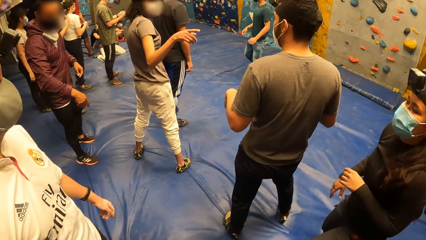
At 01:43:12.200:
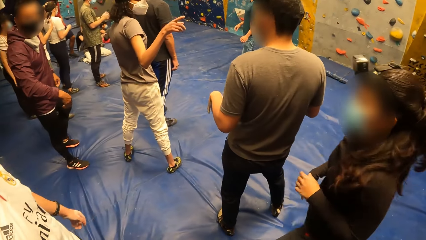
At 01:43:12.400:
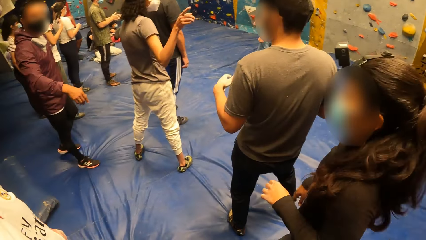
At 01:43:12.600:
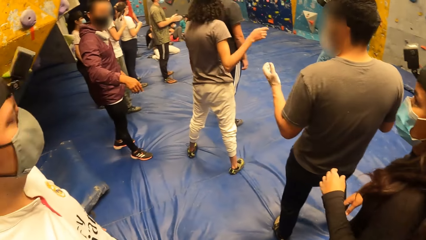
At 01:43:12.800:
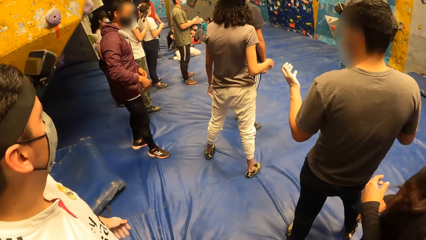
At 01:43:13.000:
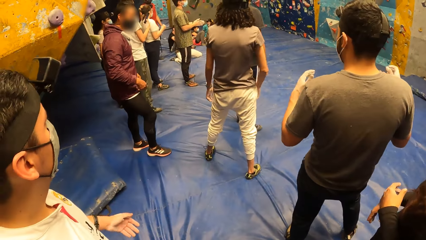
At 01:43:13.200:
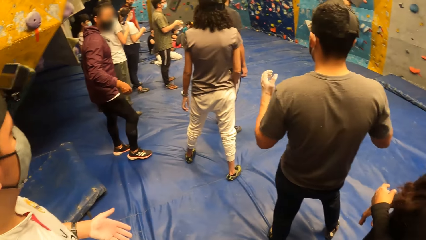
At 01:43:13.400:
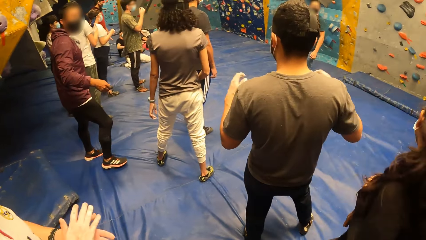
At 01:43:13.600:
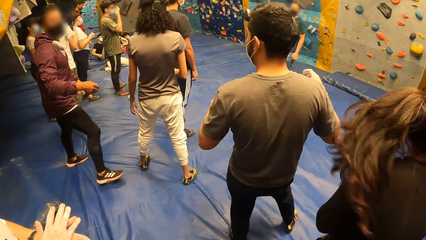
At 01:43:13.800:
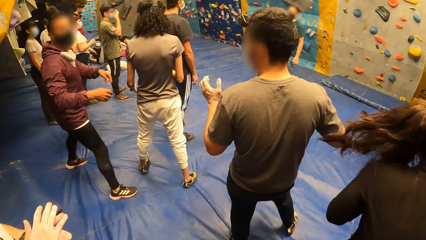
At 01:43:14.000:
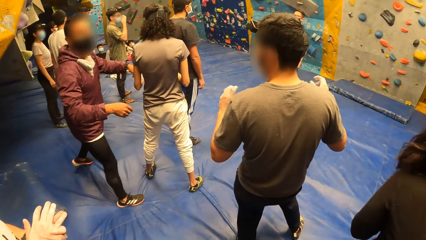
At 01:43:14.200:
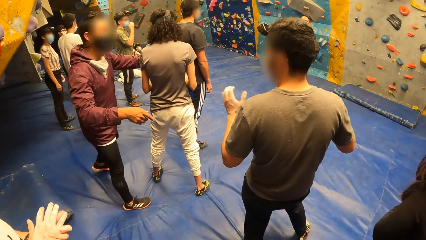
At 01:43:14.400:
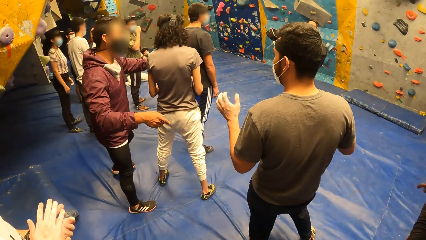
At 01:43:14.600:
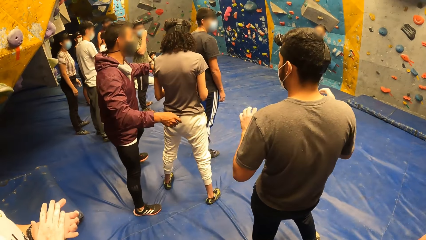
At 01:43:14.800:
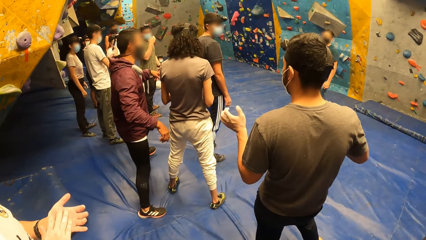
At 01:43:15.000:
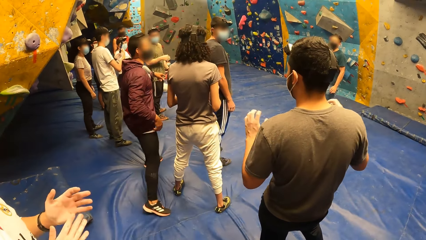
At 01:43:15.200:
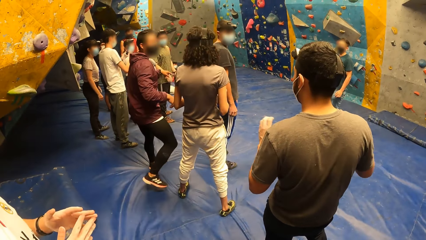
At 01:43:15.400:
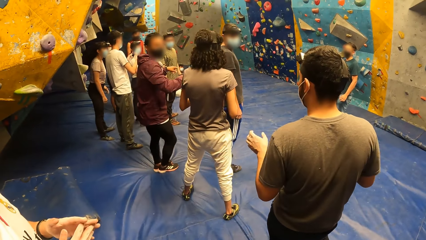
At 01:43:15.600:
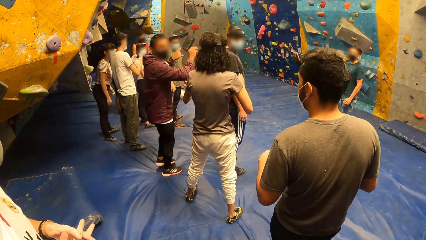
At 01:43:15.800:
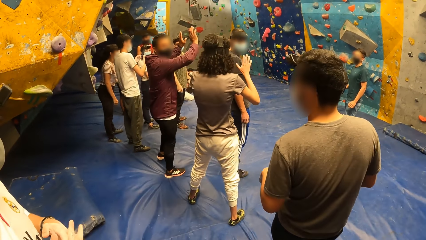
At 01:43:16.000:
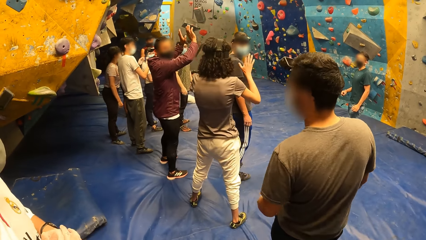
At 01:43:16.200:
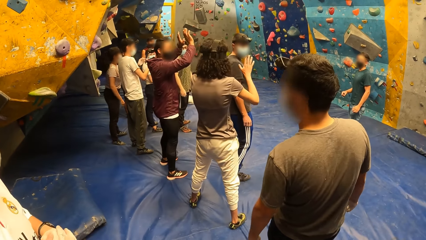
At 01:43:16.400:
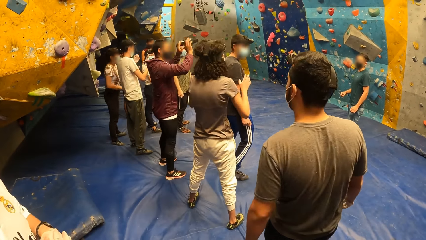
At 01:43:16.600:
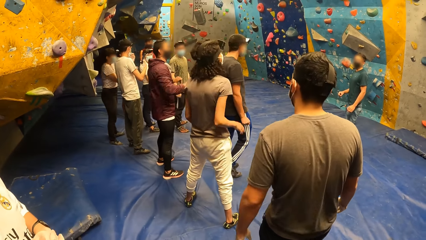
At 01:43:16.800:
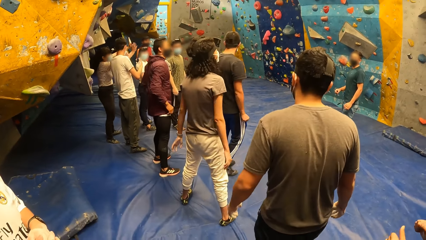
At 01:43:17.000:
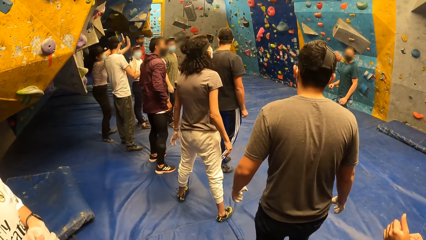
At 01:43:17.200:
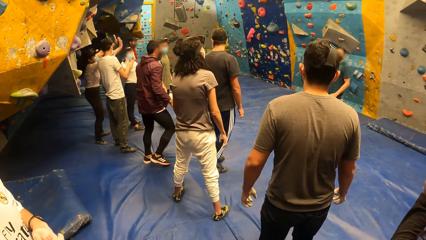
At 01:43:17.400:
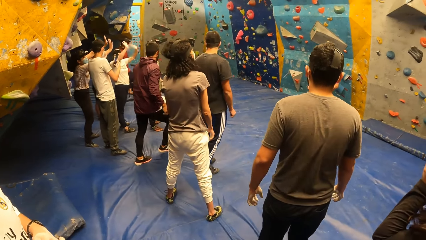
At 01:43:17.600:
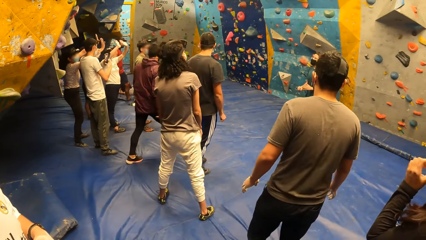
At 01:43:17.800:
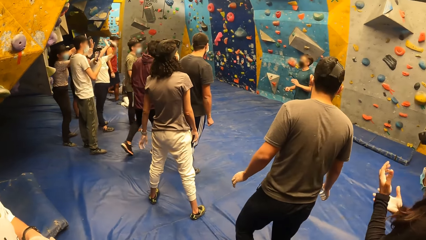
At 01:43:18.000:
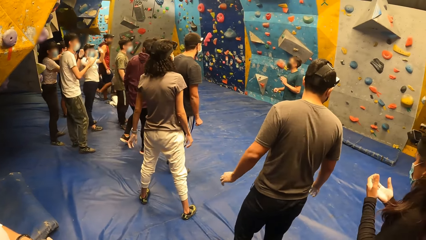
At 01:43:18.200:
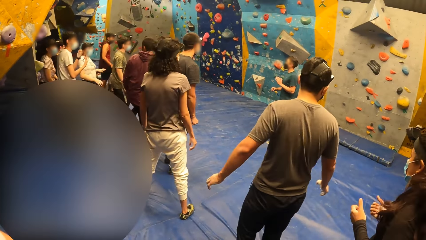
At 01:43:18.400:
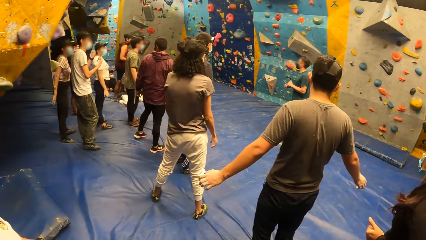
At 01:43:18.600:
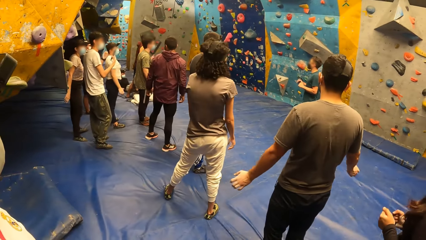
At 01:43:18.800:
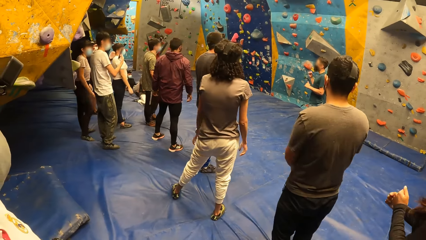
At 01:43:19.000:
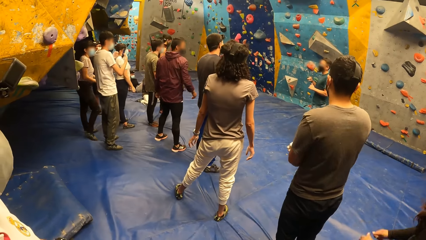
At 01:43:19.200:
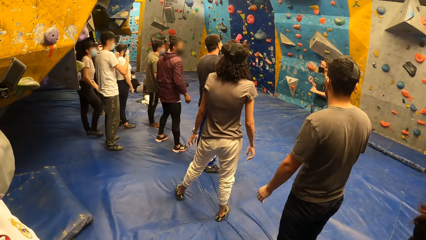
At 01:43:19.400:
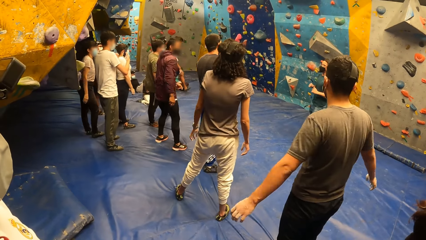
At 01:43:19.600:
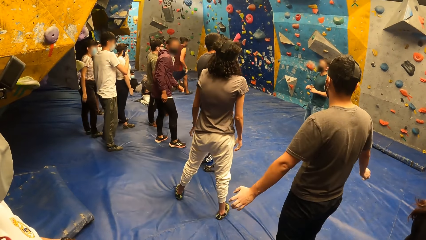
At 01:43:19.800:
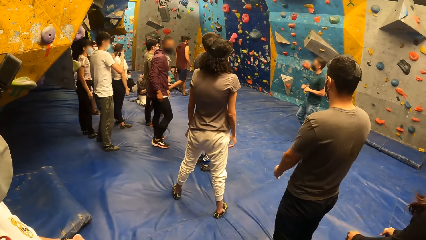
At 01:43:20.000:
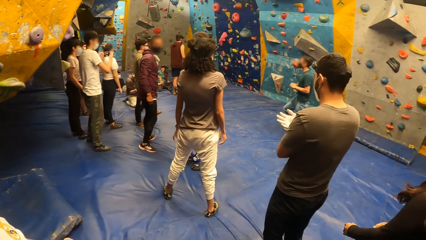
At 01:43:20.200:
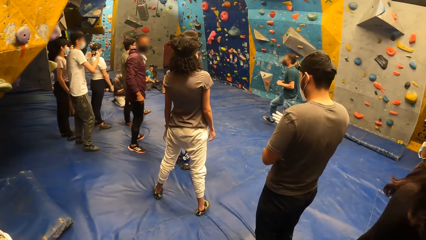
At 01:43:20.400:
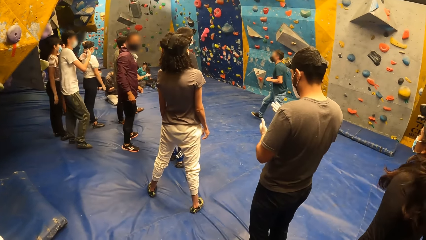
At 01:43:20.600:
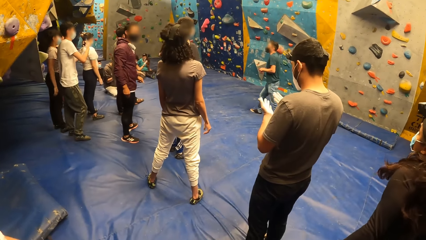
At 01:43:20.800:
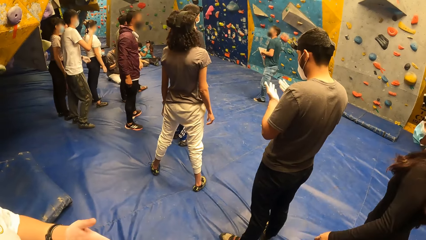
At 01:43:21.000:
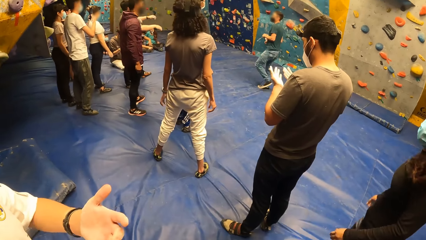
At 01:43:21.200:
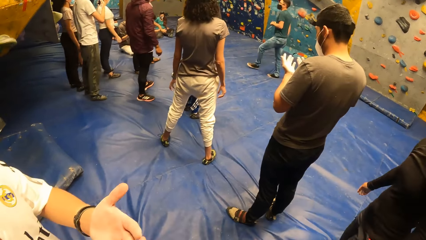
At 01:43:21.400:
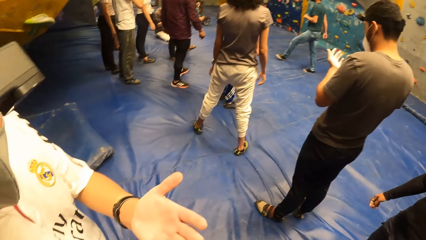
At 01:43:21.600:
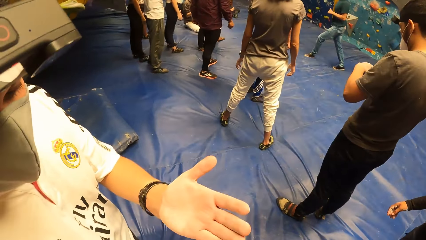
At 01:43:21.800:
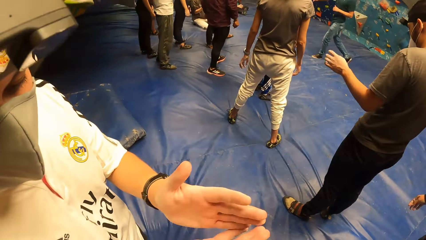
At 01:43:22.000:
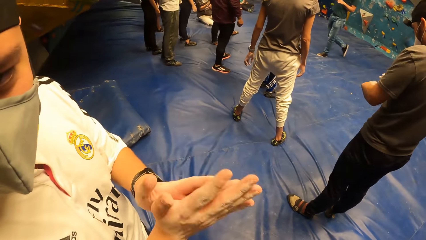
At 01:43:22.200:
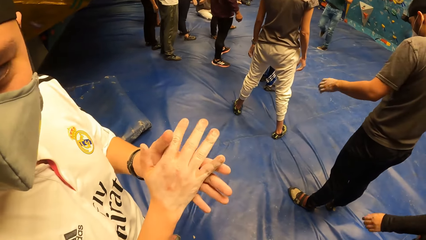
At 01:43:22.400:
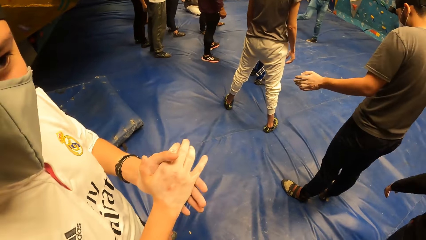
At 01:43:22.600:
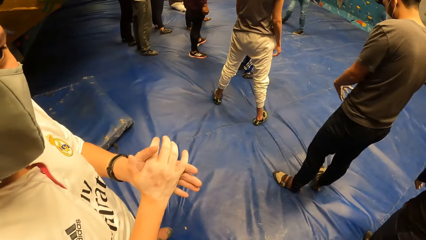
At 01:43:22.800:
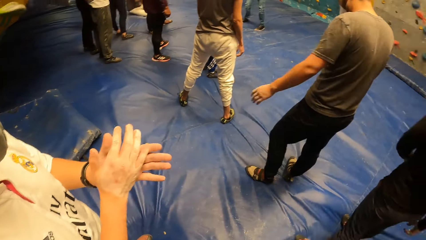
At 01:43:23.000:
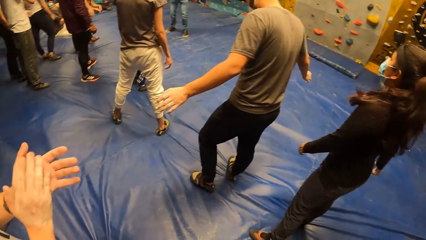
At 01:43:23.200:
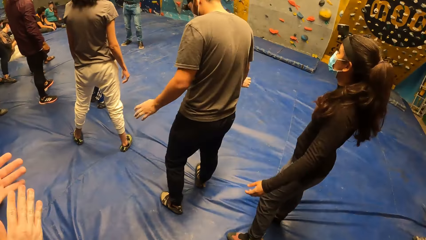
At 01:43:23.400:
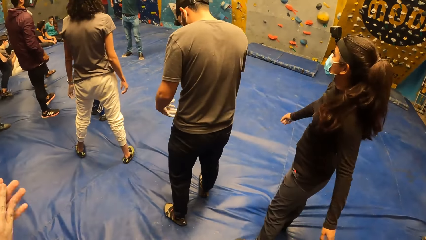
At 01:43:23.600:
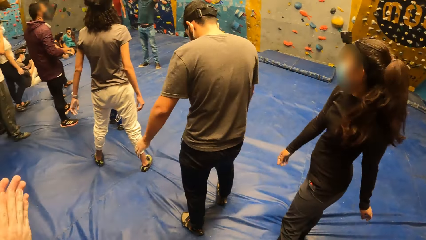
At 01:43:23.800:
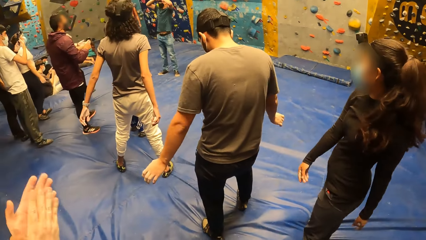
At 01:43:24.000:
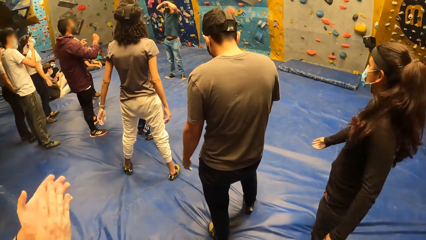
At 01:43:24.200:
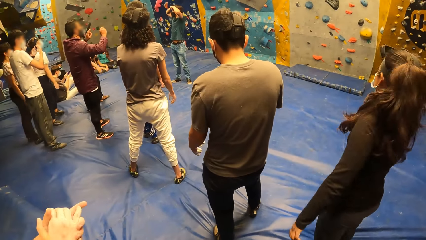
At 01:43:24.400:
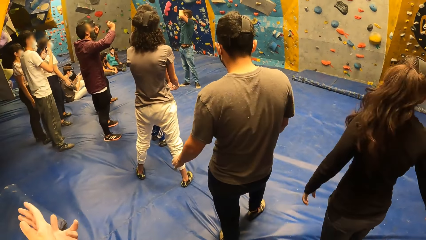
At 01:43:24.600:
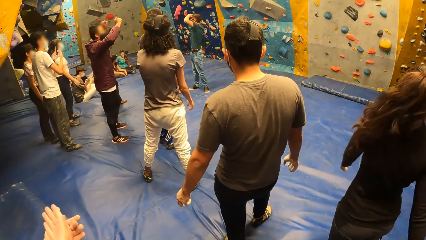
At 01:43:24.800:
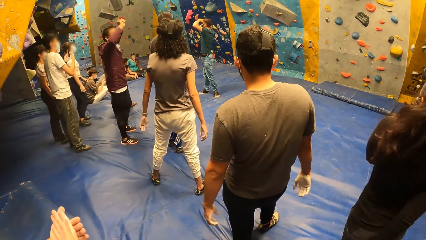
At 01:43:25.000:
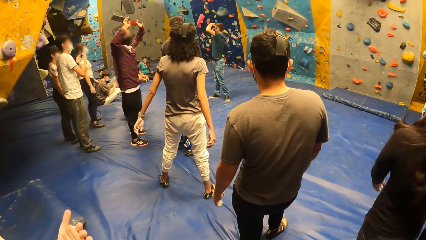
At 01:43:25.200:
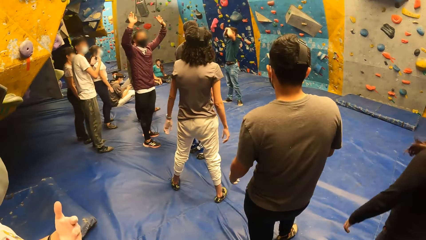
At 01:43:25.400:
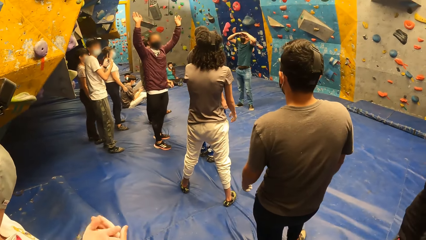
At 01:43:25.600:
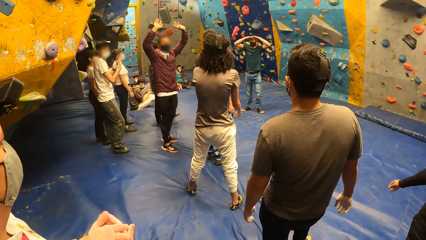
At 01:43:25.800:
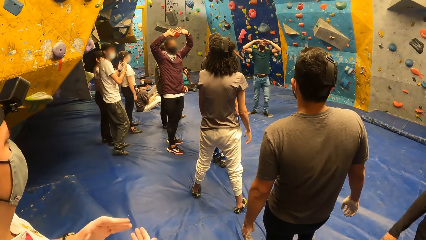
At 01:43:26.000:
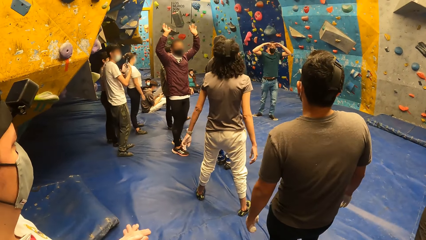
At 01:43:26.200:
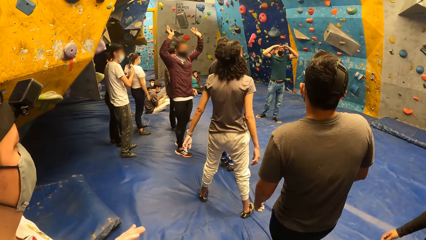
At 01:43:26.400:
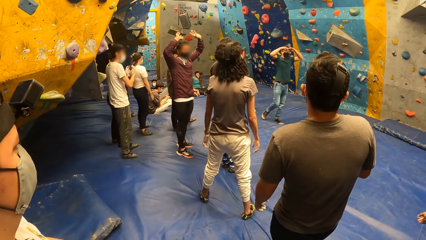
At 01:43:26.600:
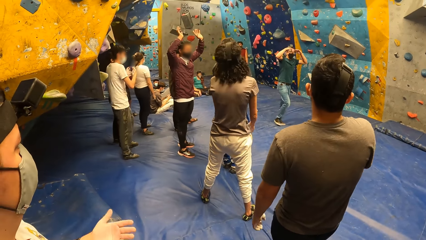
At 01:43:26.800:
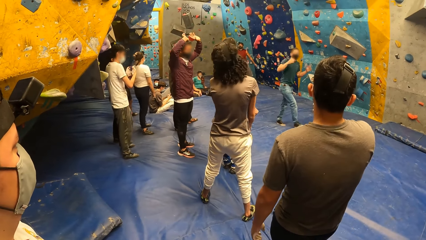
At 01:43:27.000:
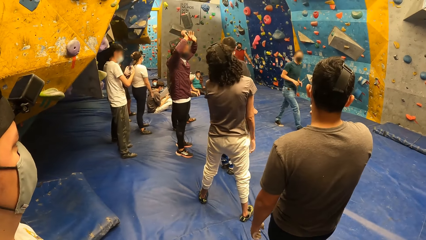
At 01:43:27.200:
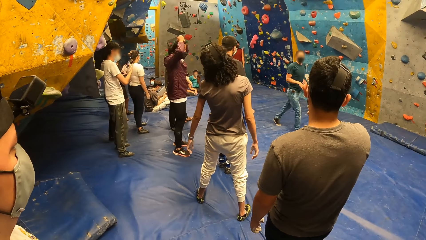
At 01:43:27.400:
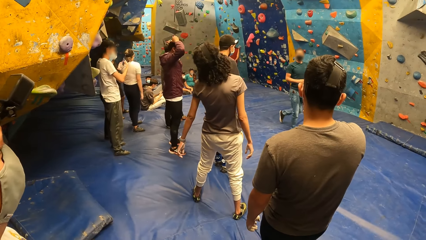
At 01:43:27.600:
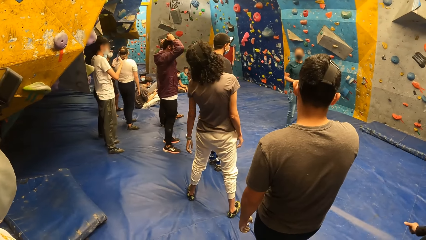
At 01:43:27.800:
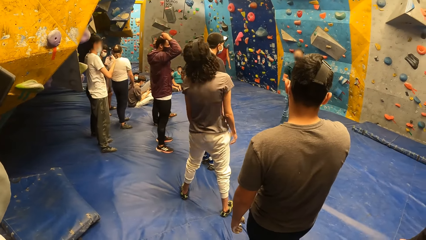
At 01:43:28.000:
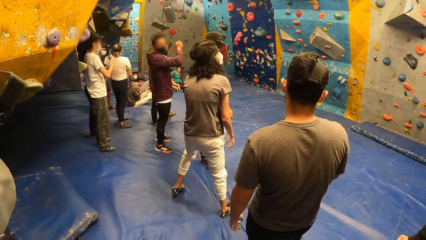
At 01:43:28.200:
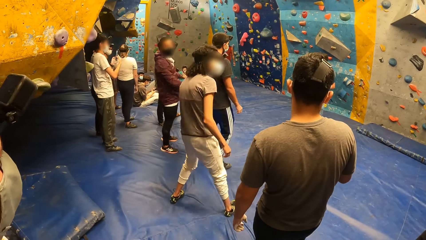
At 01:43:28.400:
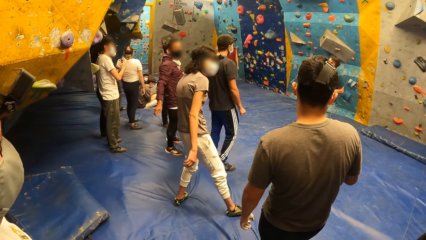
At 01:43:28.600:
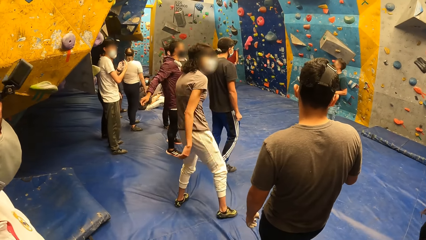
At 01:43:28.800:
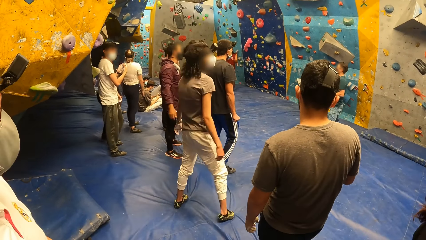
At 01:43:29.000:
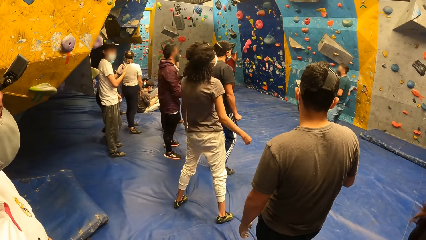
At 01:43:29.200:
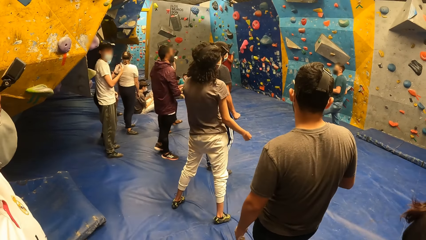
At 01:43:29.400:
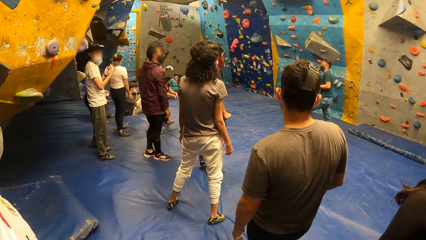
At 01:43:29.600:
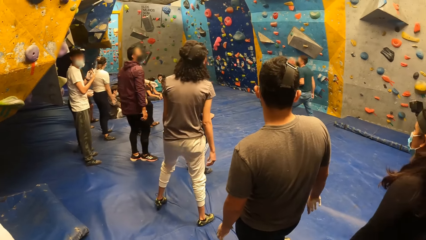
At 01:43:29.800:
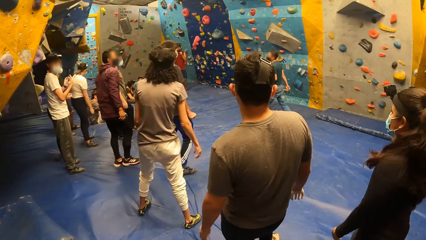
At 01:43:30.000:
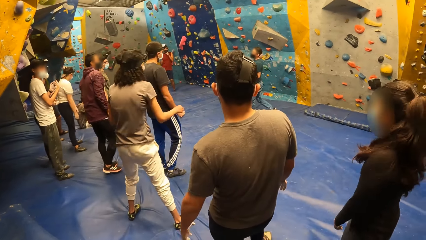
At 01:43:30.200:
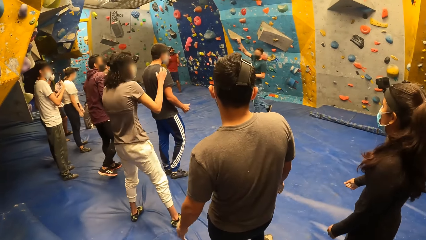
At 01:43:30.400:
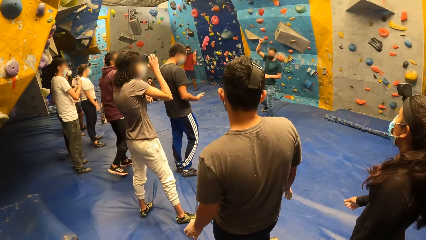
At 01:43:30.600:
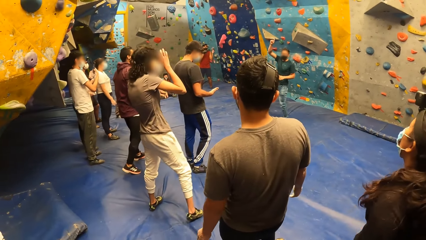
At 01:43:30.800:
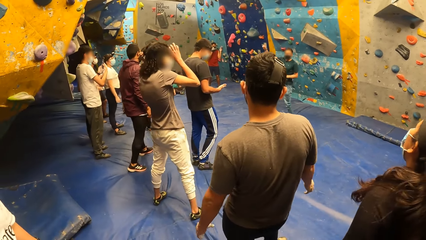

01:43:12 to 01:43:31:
A man converses with another man. The camera wearer converses with a man. They look around the room.
